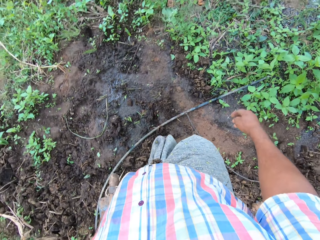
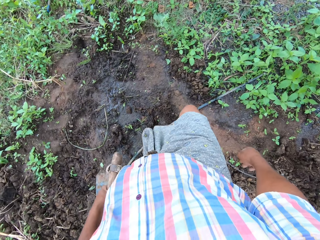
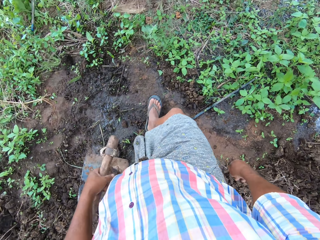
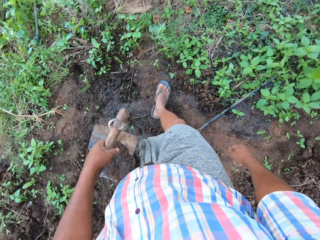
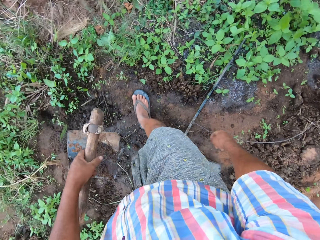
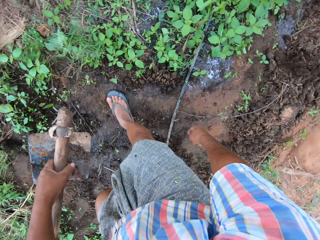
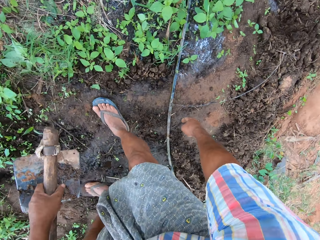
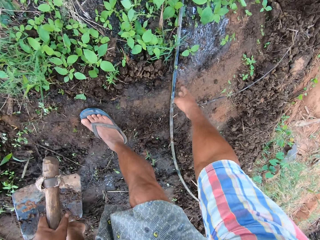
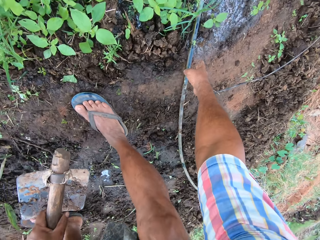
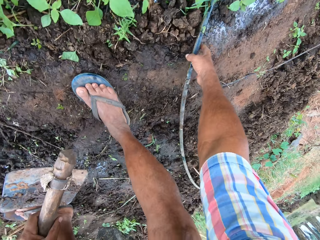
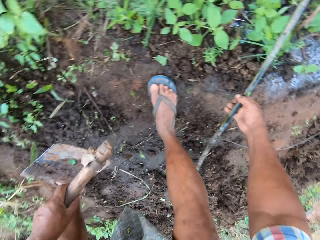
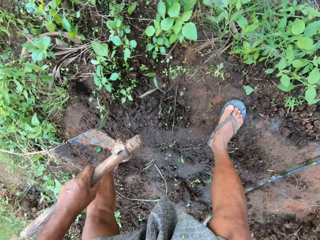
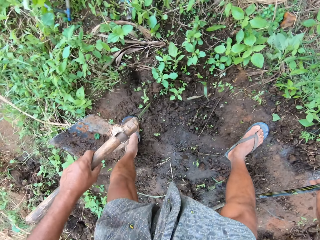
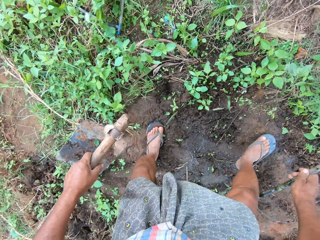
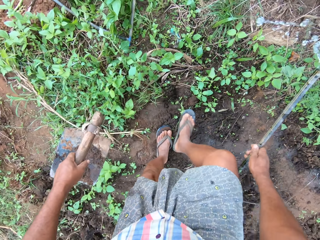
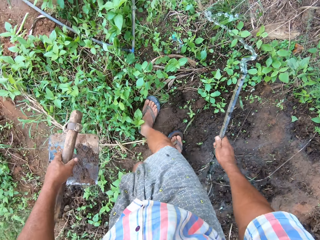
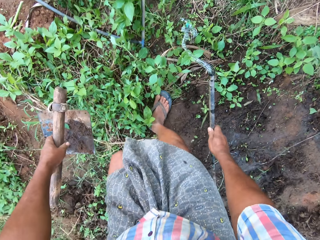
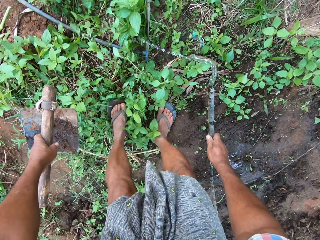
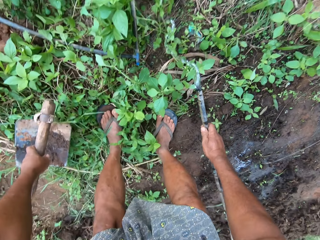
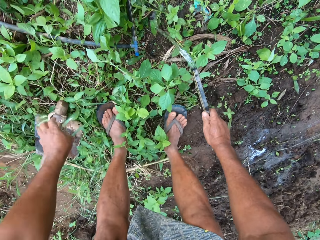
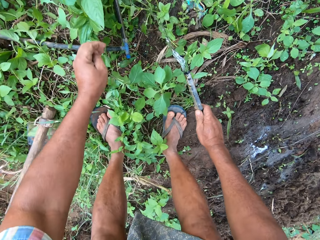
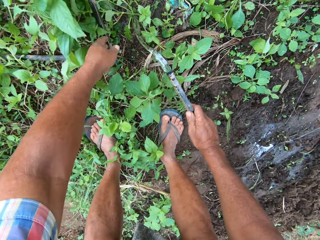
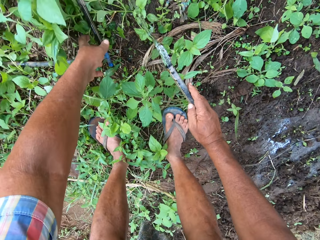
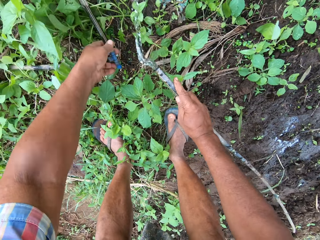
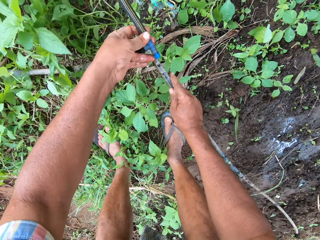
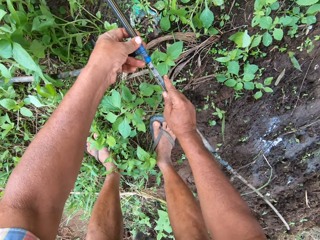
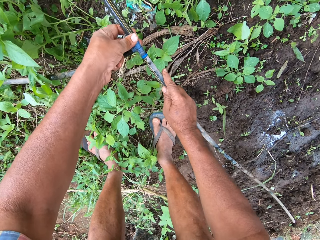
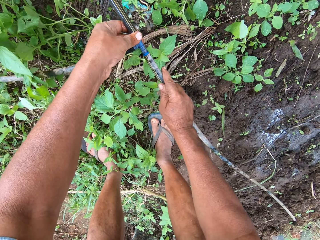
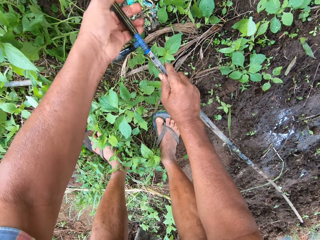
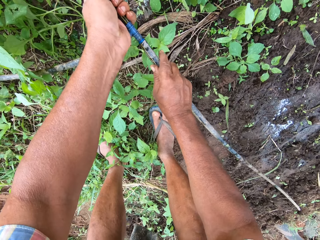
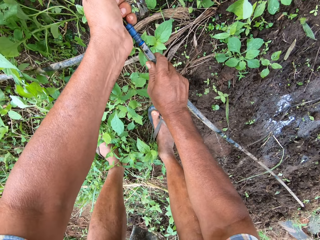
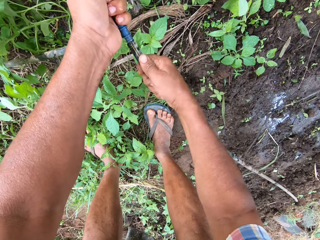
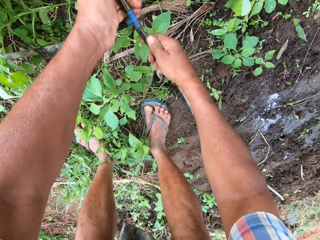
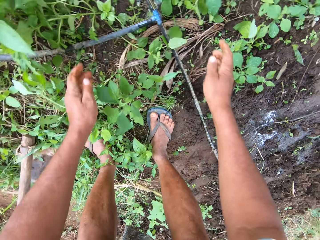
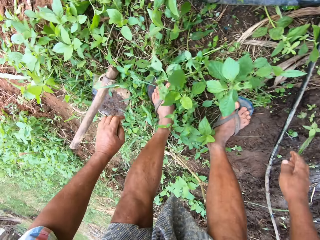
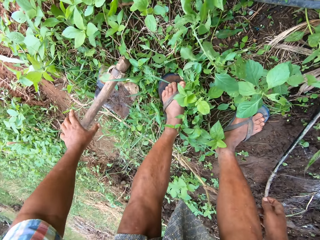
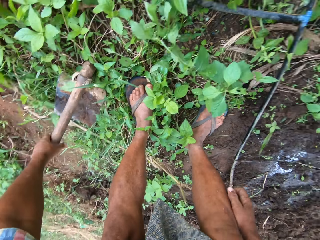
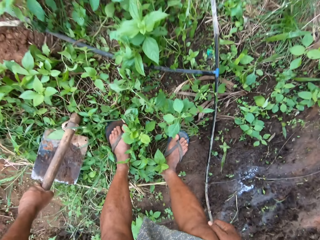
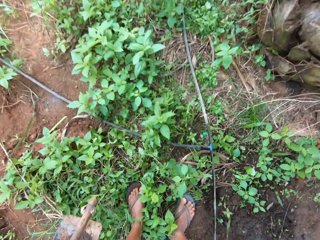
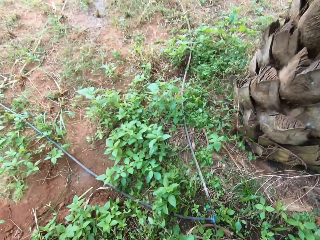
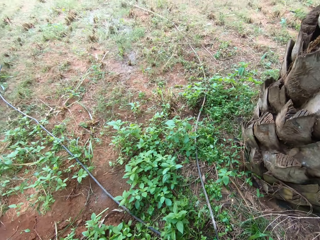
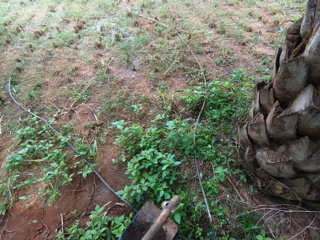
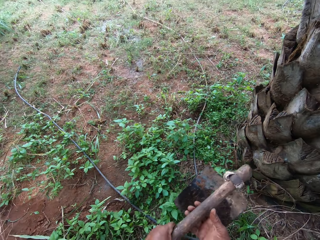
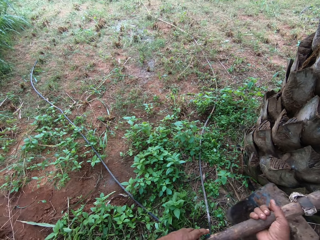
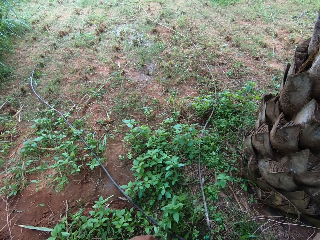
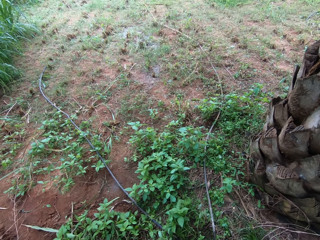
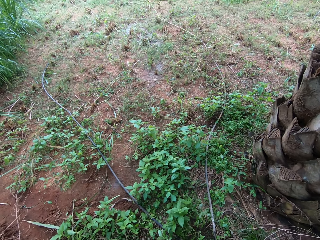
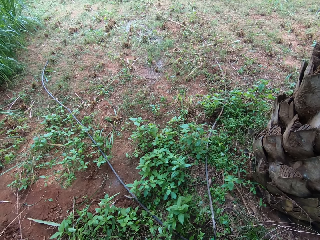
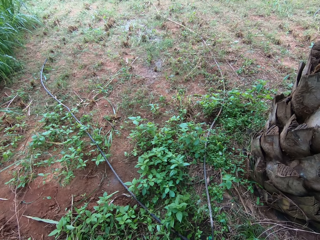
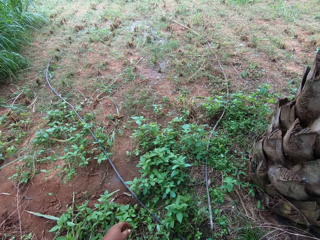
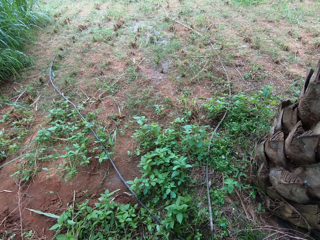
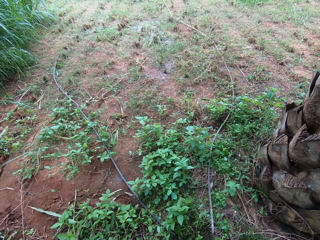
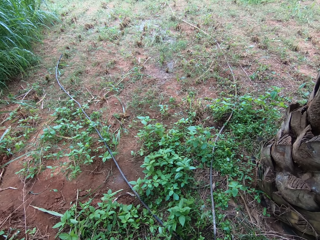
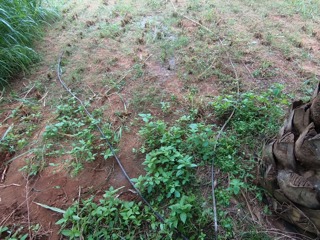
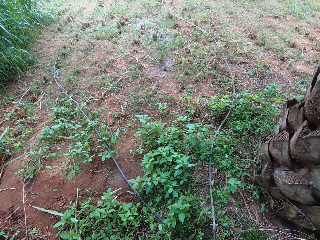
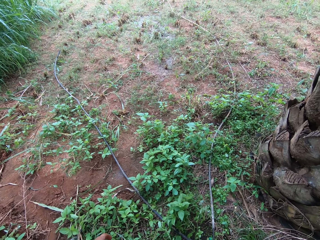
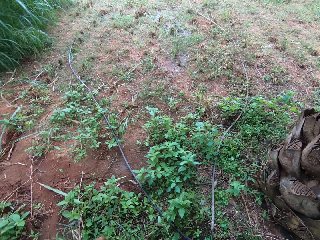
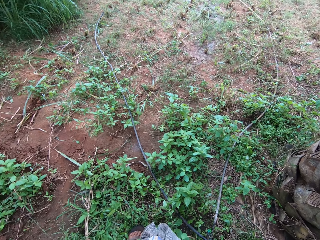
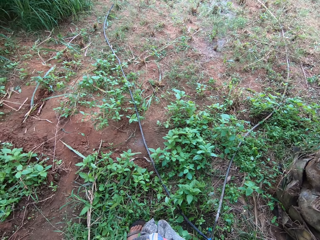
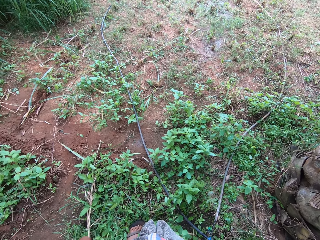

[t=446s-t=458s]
The camera wearer bends downwards. He picks up the hose on the floor with his right hand. He walks around. He drops the short-handled hoe on the floor with his left hand. He picks up a hose junction on the floor with his left hand. He connects the hose to the hose junction with his hands. He drops the hose and hose junction on the floor with his hands. He picks up the hoe on the floor with his left hand. He stands up. He passes the hoe to his right hand. He looks around.

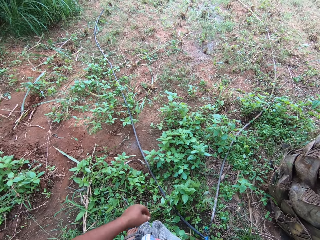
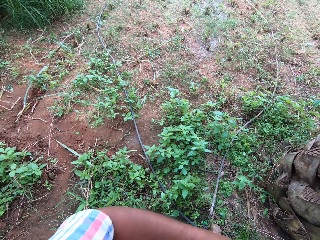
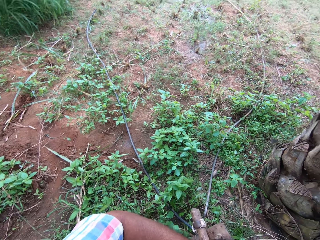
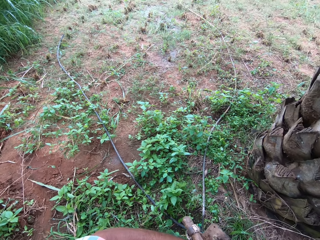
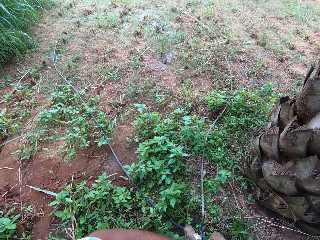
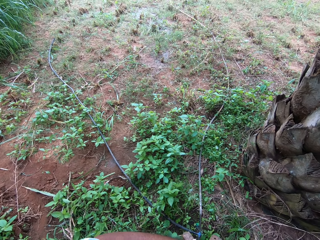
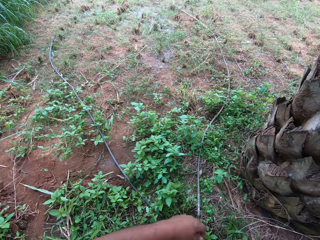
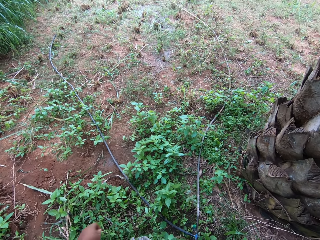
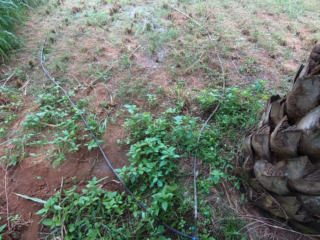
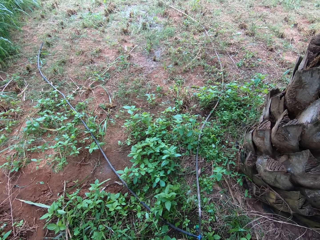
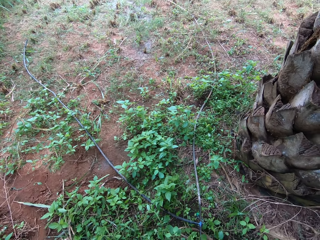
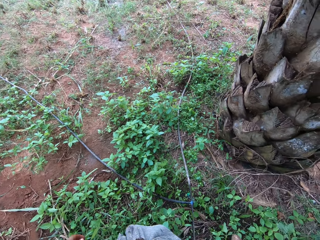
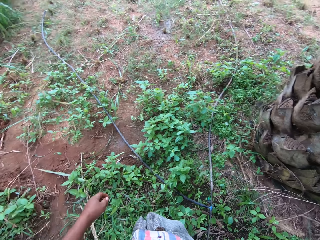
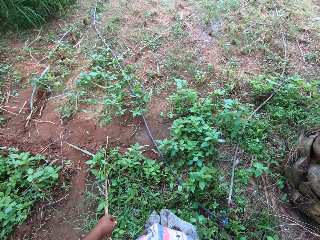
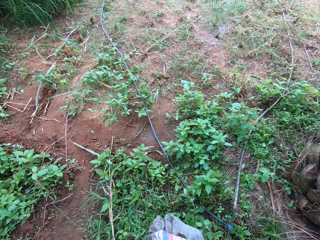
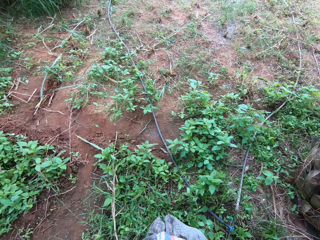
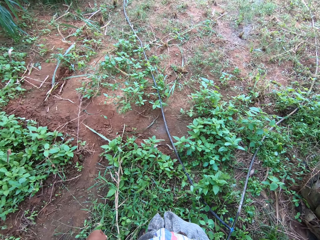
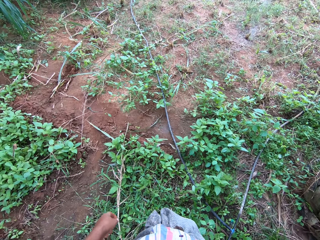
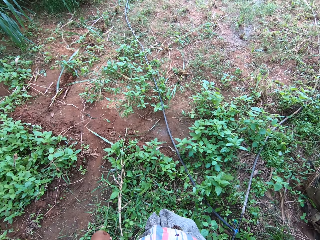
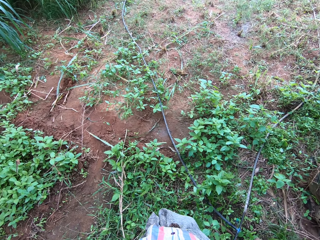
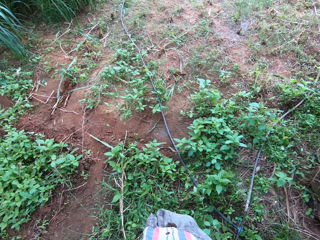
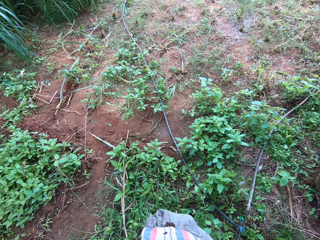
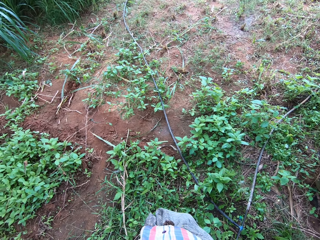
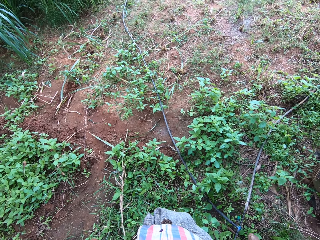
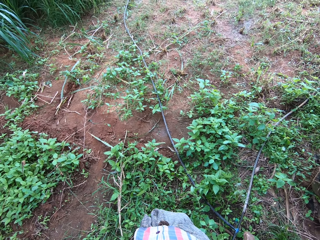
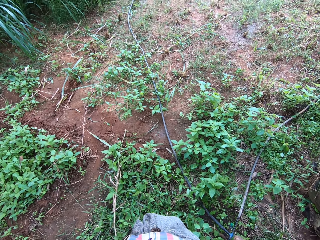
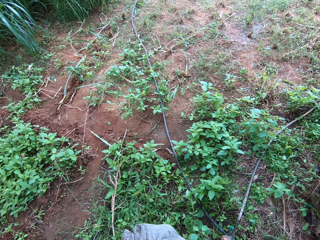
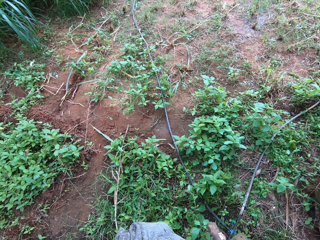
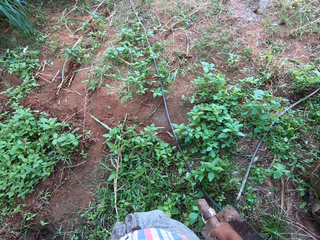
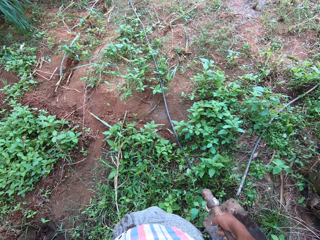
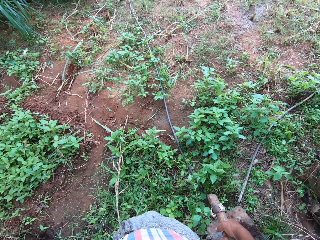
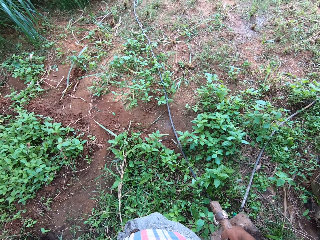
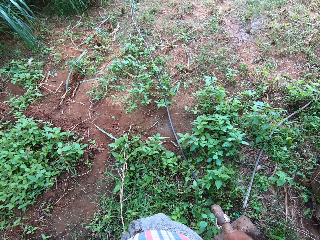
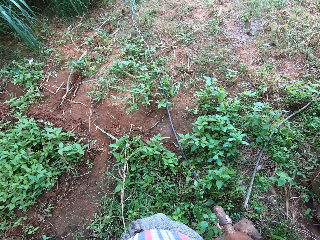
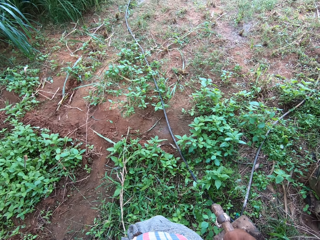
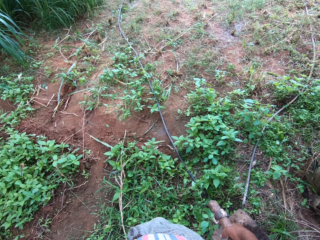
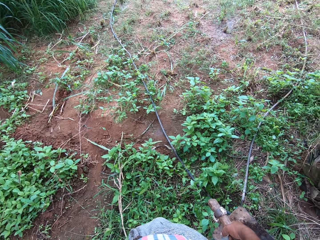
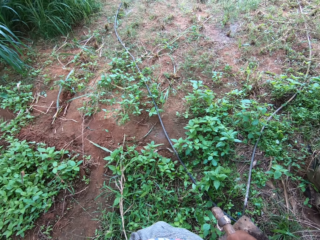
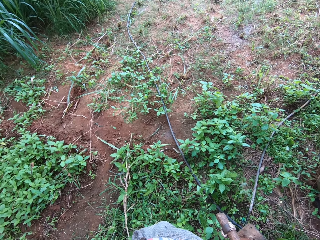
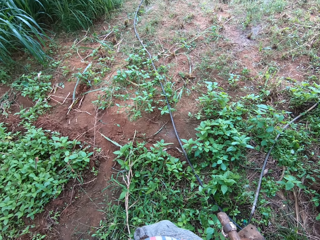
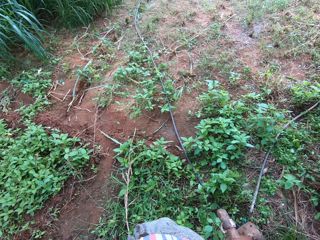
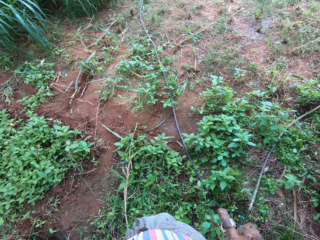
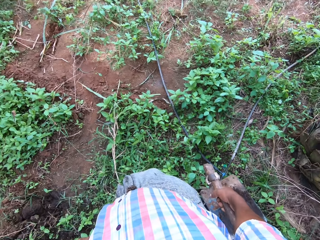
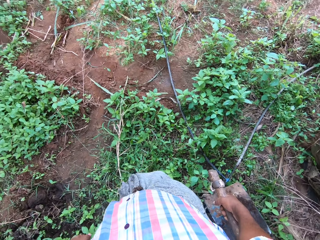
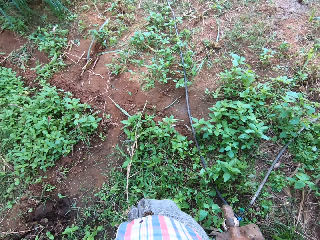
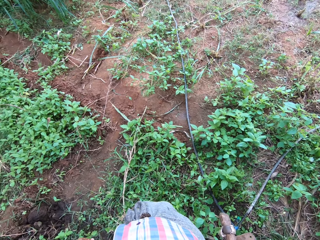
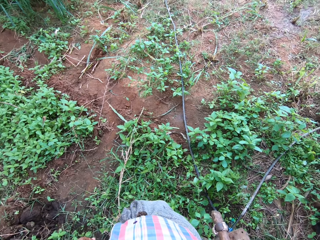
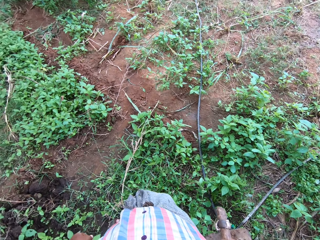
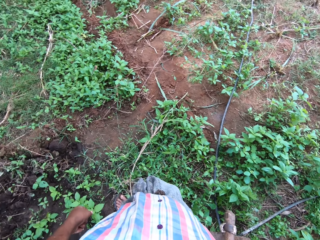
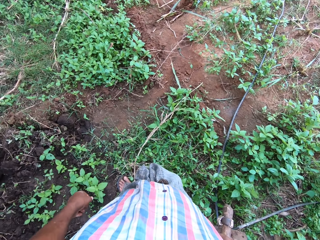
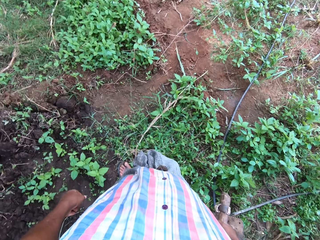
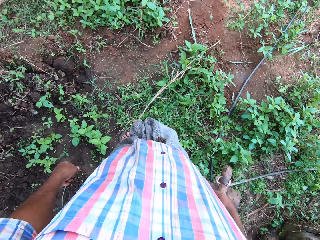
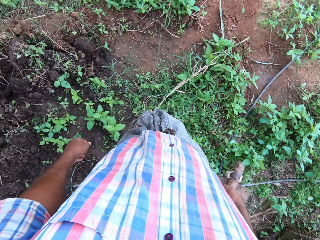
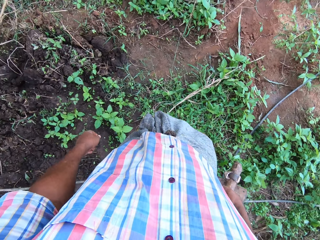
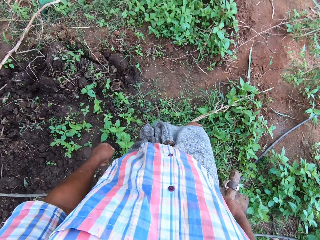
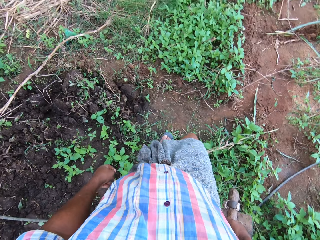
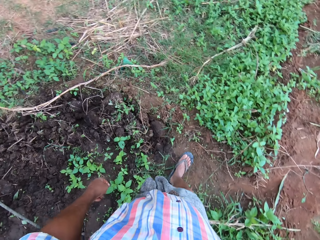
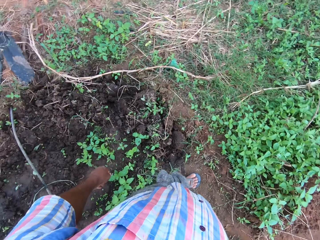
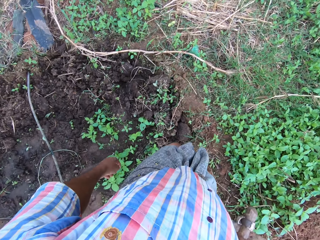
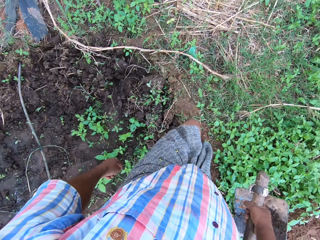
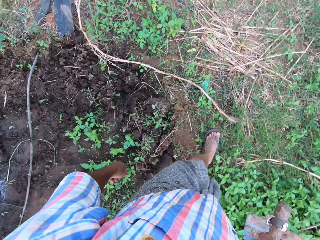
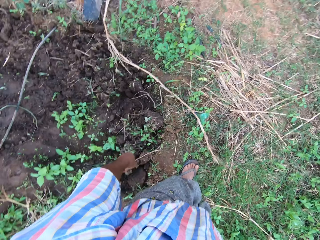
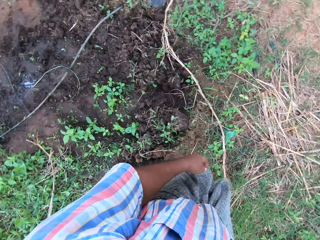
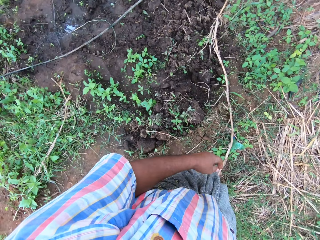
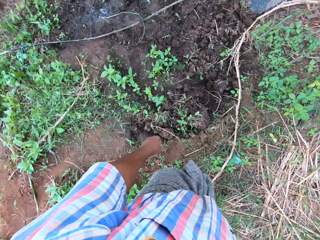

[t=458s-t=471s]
The camera wearer scratches himself. They look around. They walk around.
